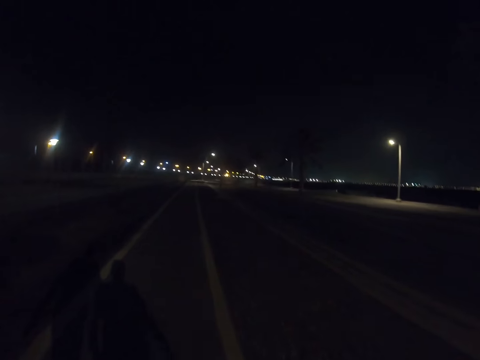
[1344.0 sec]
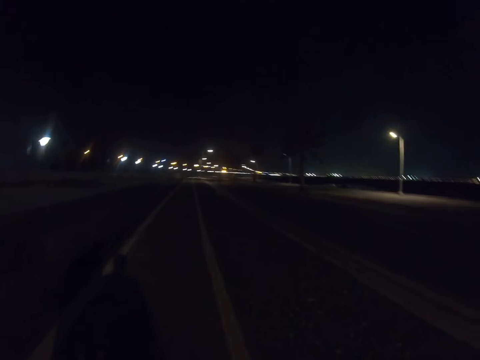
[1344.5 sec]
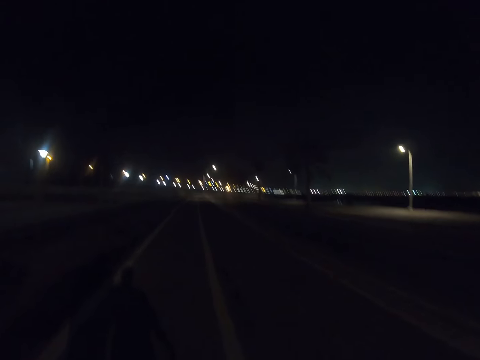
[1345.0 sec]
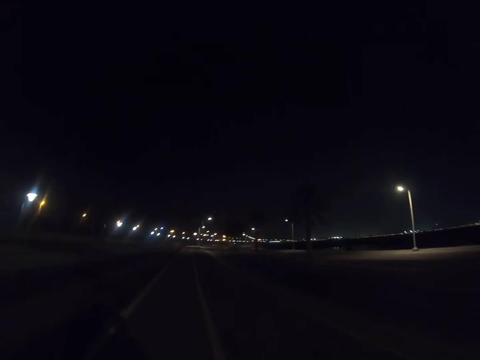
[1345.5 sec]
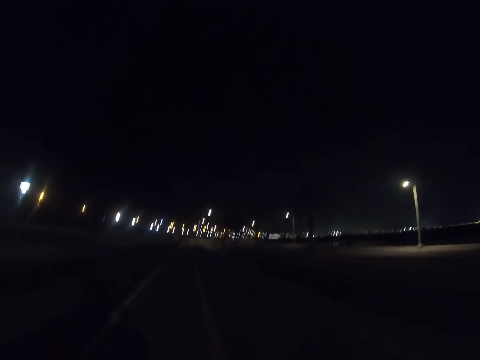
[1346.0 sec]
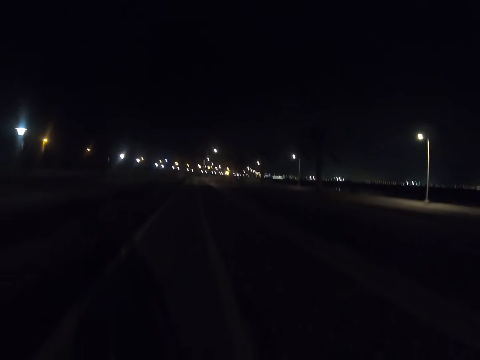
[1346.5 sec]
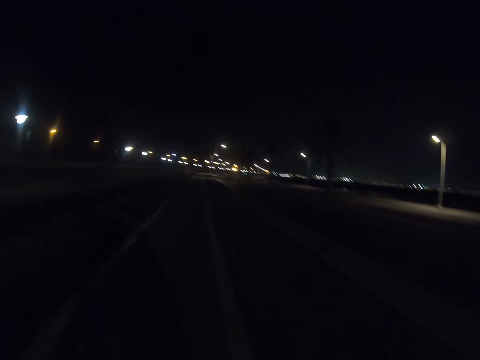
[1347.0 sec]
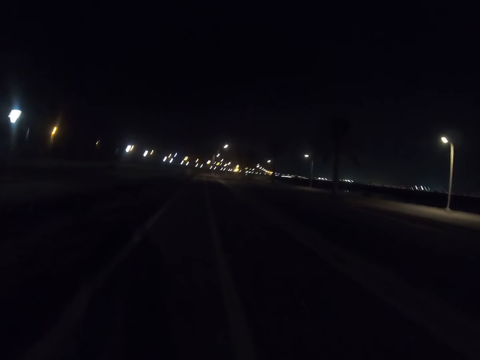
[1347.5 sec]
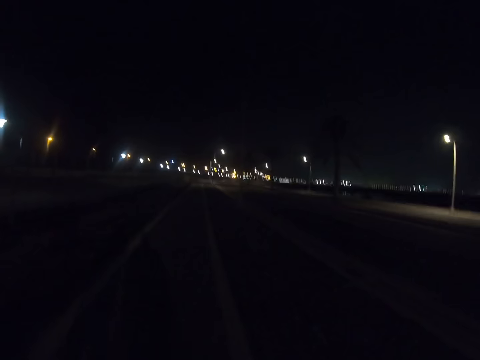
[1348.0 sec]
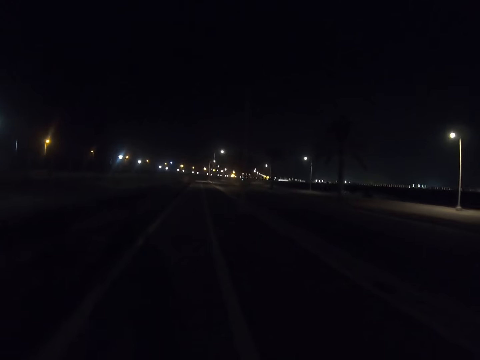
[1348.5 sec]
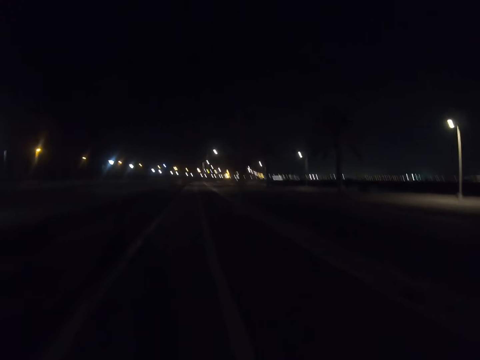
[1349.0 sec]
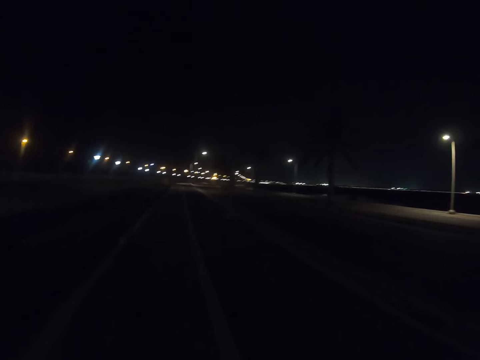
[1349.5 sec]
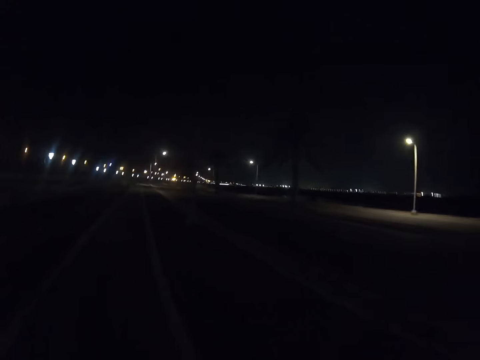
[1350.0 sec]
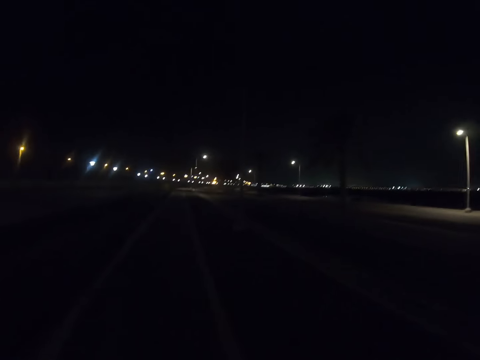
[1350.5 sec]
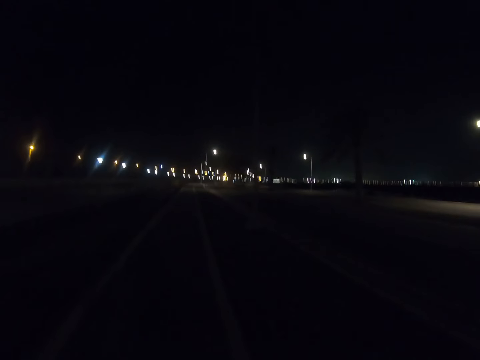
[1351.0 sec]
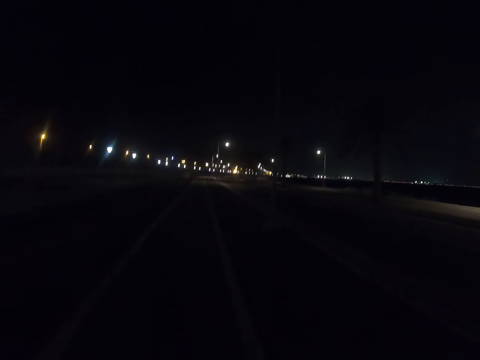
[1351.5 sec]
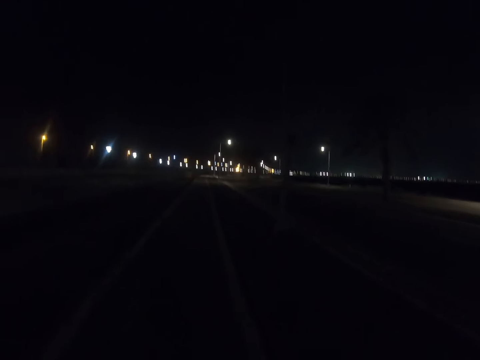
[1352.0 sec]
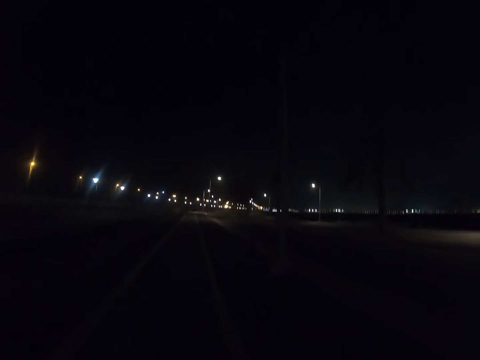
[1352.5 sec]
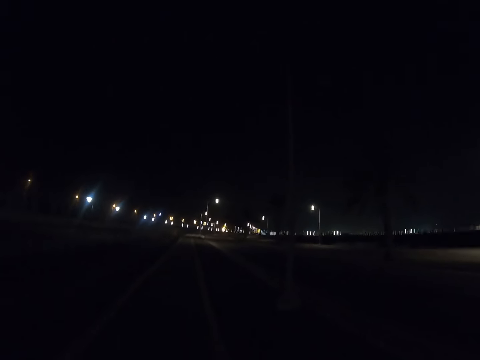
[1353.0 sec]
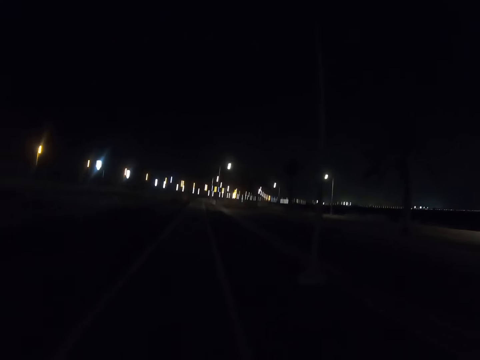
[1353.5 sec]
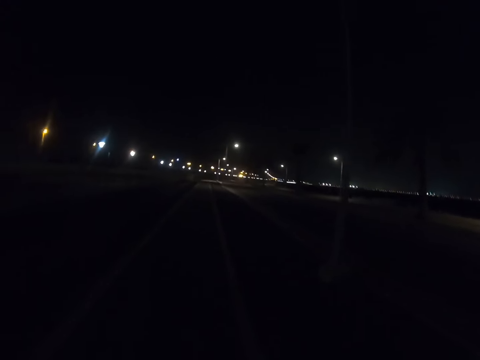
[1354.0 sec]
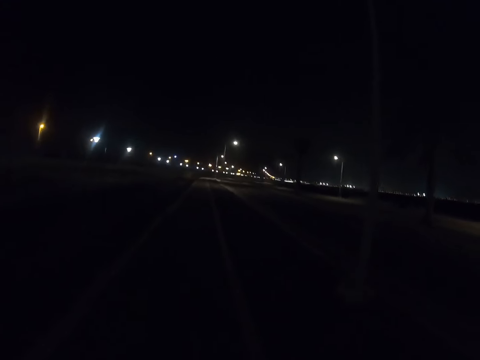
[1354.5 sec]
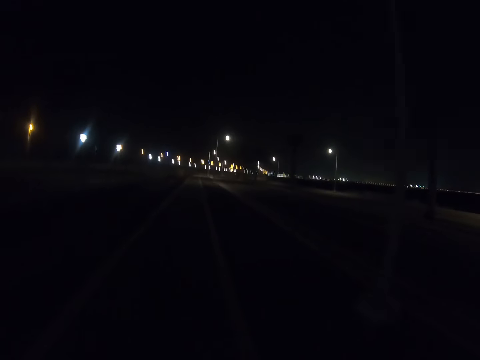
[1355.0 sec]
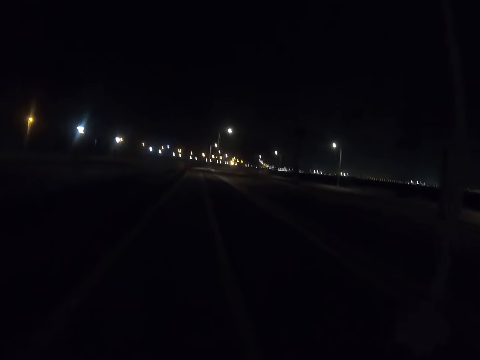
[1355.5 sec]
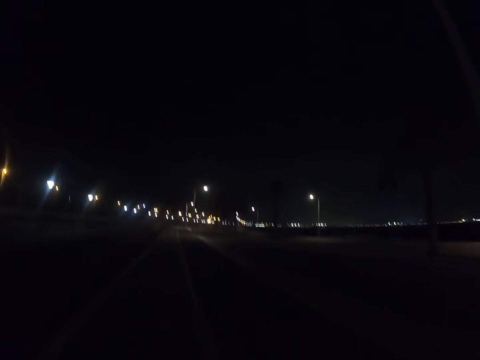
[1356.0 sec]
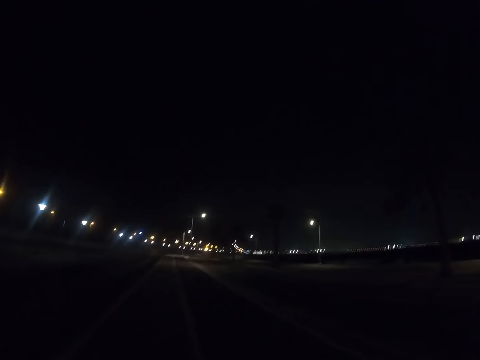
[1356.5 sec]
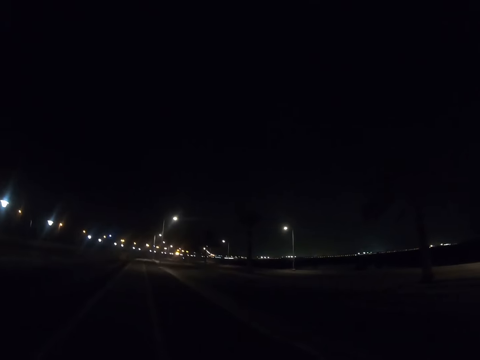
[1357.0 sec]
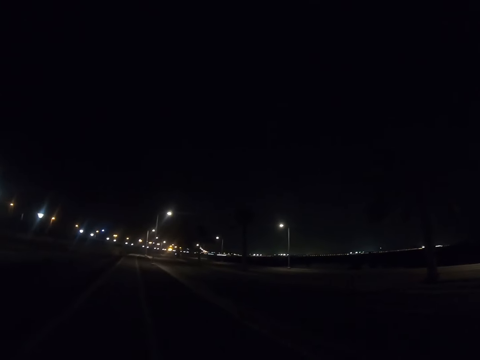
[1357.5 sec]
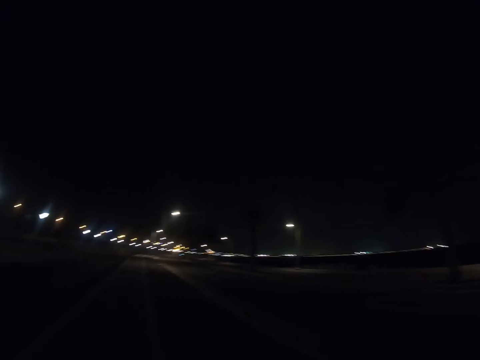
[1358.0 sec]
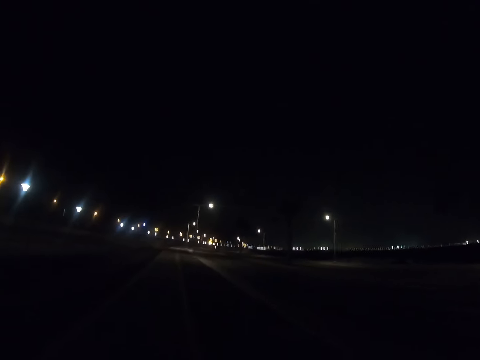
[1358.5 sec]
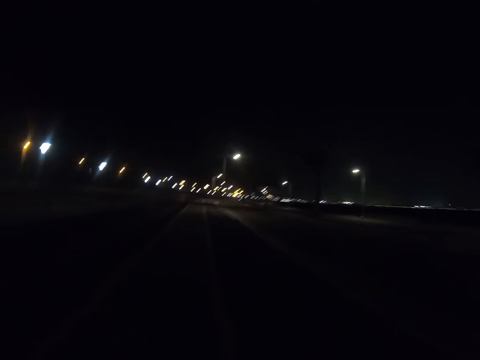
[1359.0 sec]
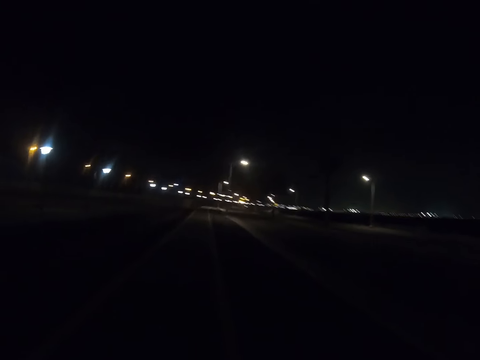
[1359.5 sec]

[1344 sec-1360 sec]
The camera wearer walks along the highway.

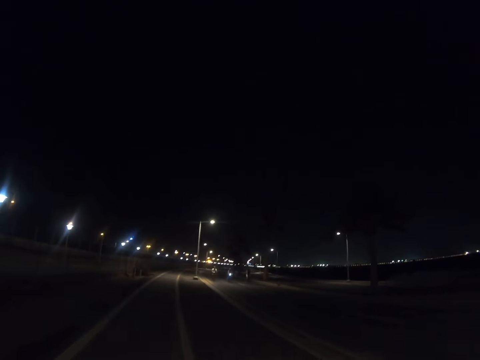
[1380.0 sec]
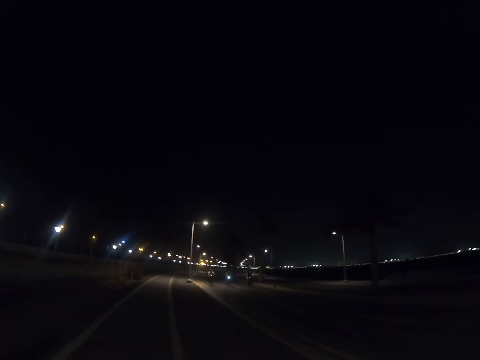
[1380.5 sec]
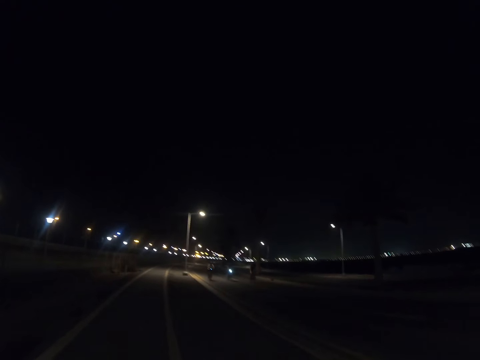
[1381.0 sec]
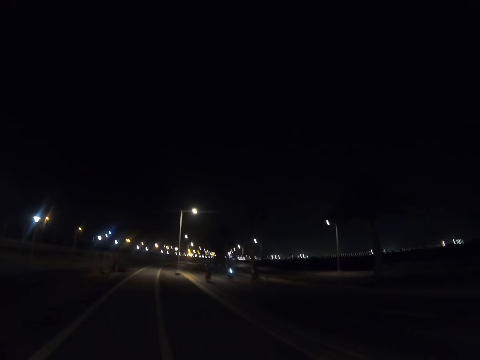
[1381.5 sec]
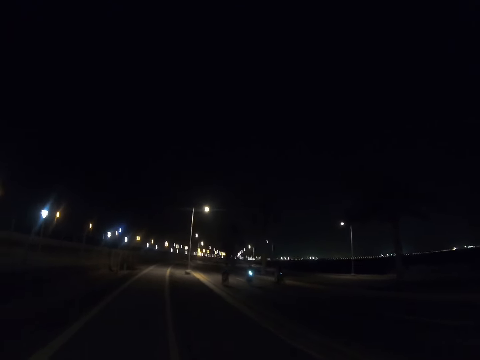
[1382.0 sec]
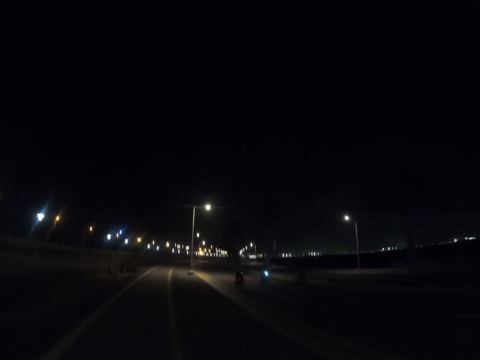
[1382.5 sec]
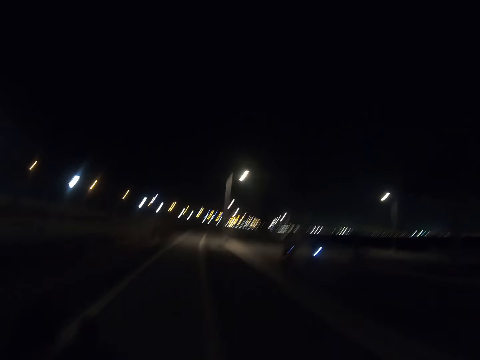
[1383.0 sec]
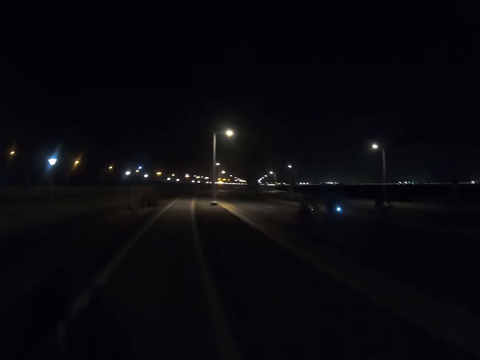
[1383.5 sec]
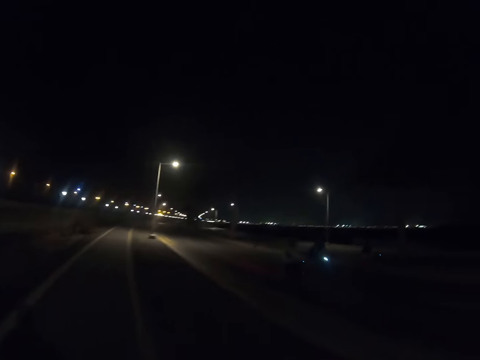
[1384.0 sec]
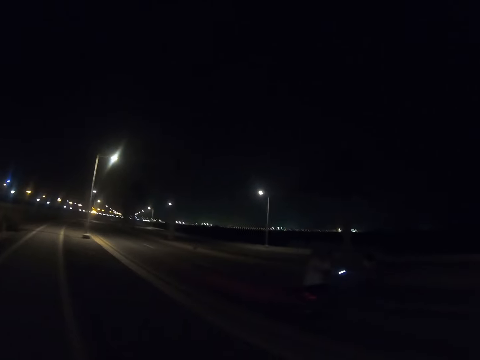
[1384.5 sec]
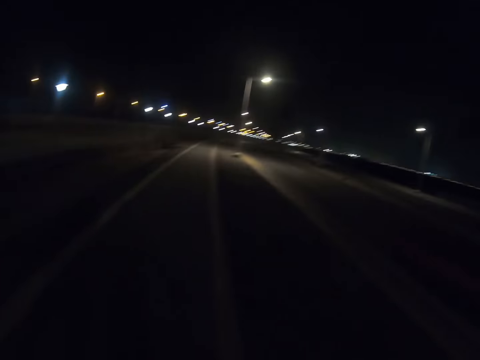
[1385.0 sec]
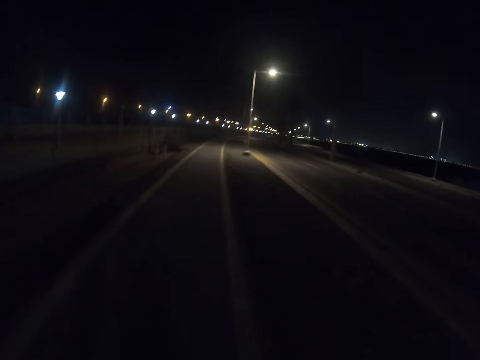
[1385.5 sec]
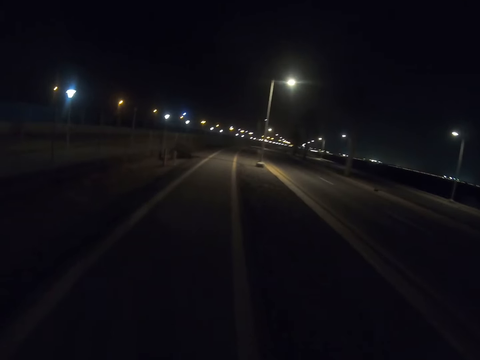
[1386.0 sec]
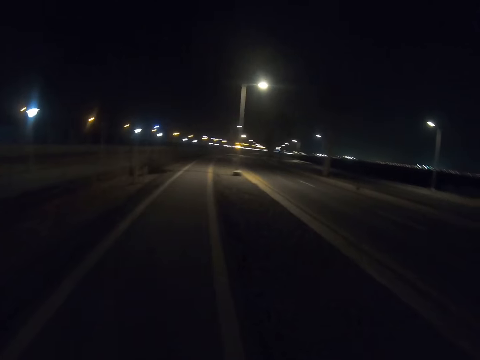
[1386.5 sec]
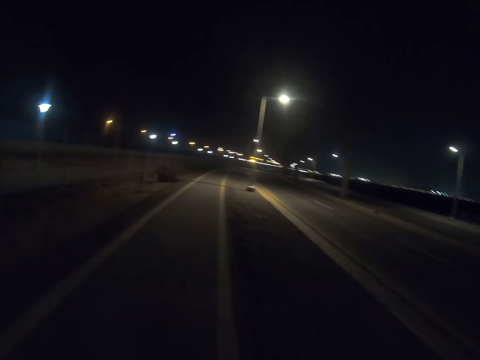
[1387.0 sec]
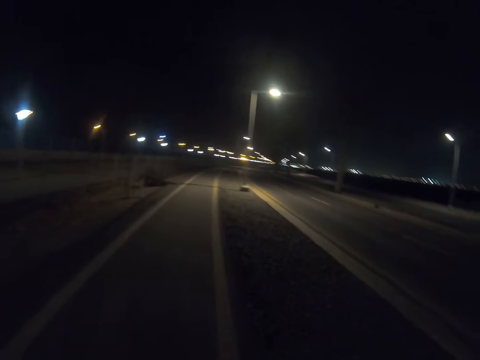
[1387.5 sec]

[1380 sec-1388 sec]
A person rides a bicycle. Another person rides a bicycle. A third person rides a bicycle.

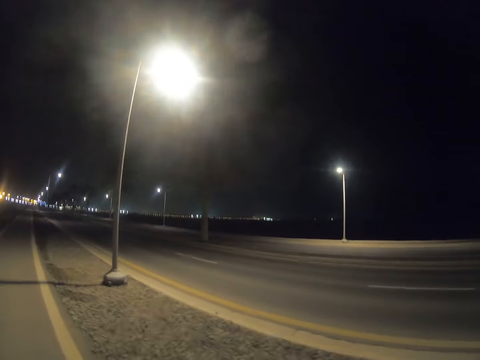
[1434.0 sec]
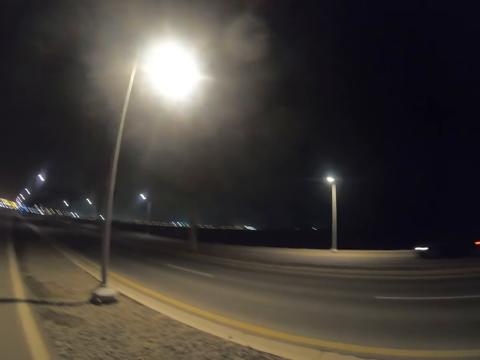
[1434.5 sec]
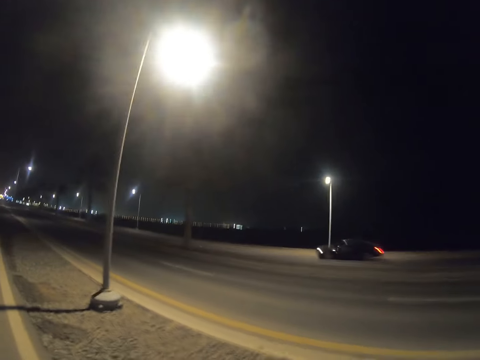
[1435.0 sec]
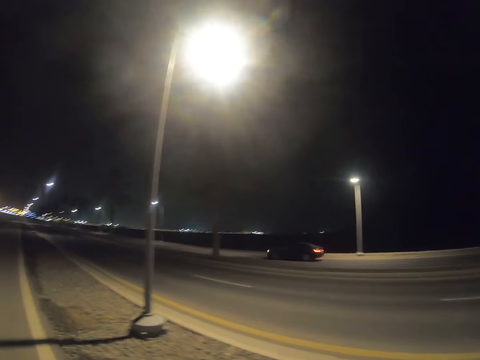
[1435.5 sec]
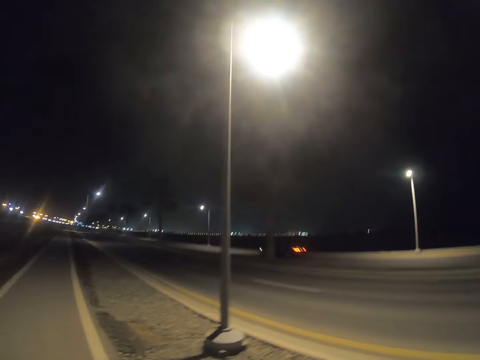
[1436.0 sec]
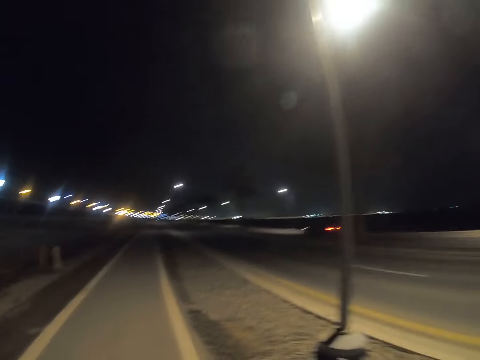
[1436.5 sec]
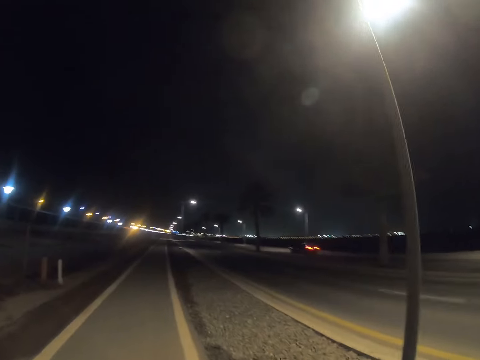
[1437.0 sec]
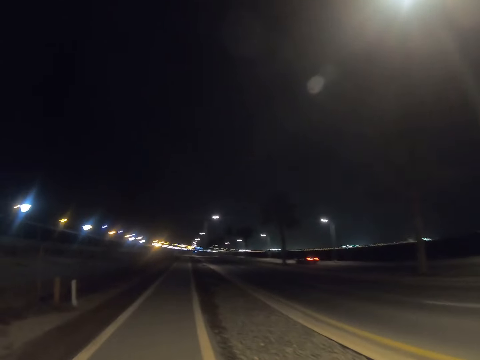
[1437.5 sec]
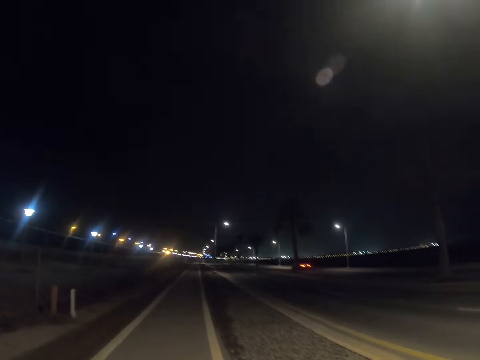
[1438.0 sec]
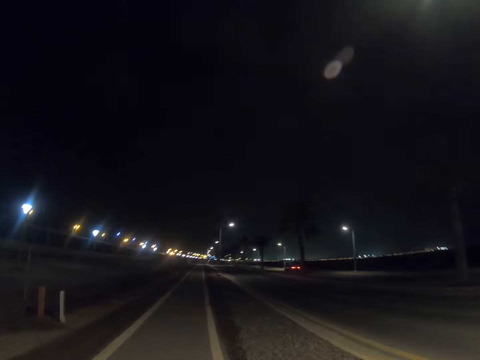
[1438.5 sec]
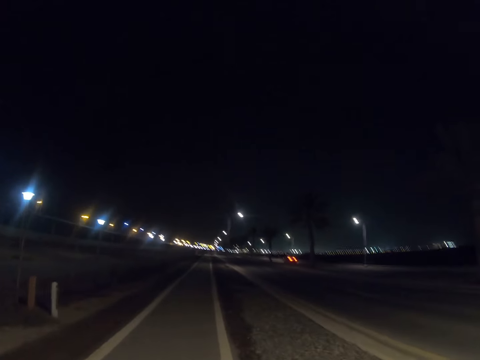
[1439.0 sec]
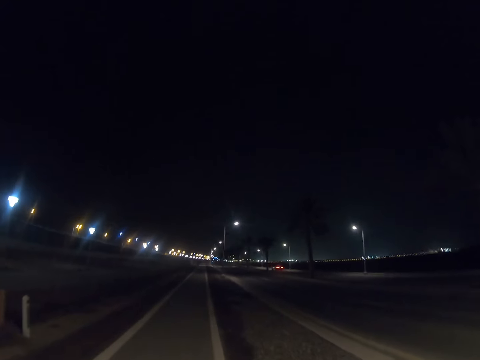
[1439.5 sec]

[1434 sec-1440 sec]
The camera wearer stares at a car on the road.
